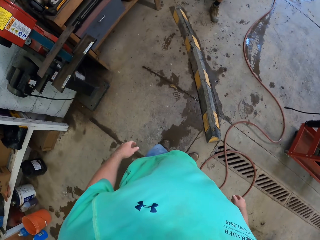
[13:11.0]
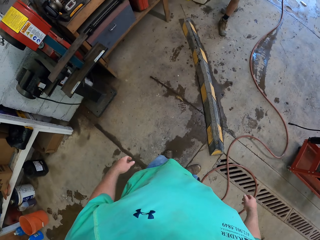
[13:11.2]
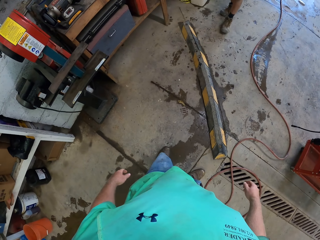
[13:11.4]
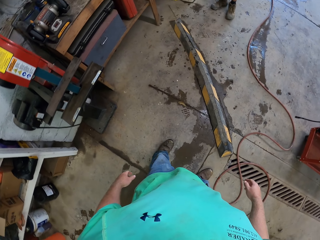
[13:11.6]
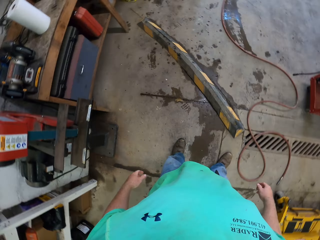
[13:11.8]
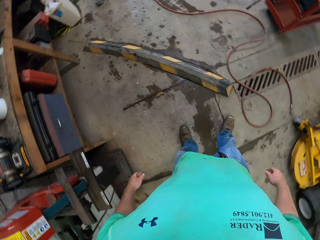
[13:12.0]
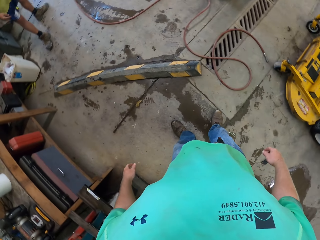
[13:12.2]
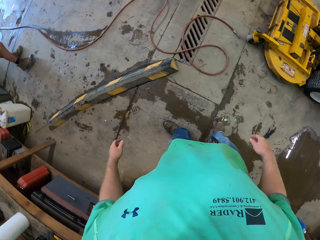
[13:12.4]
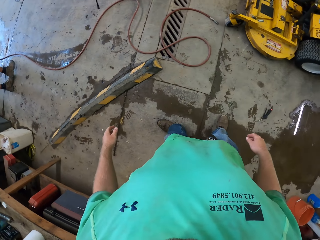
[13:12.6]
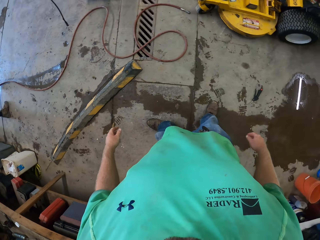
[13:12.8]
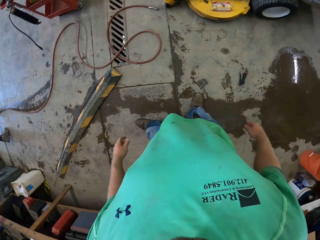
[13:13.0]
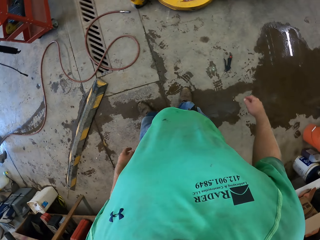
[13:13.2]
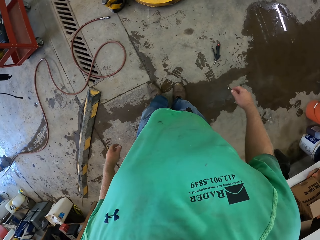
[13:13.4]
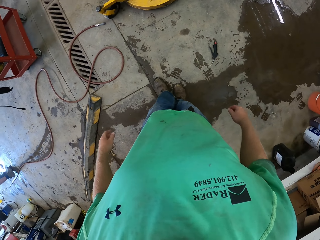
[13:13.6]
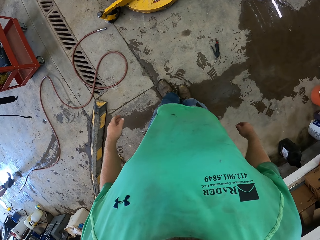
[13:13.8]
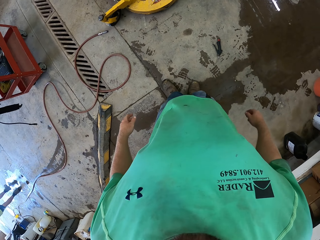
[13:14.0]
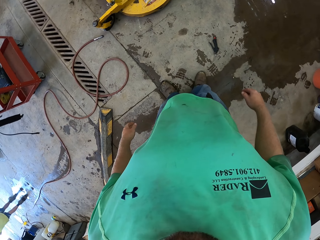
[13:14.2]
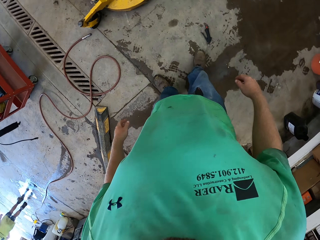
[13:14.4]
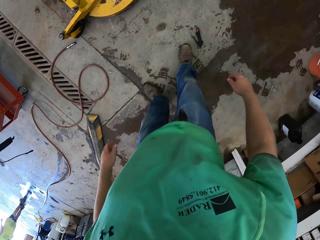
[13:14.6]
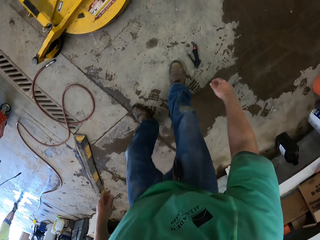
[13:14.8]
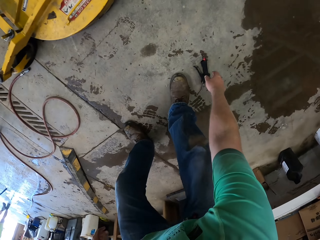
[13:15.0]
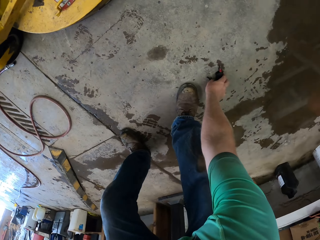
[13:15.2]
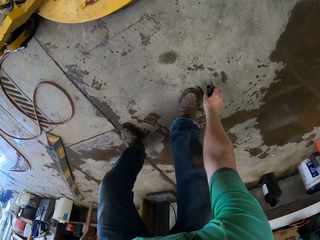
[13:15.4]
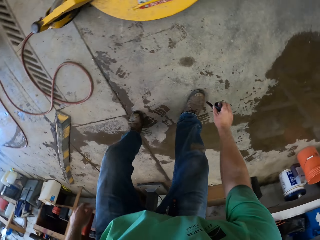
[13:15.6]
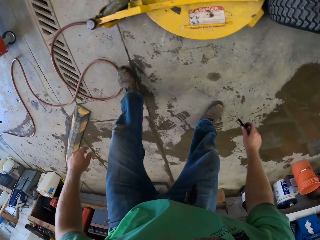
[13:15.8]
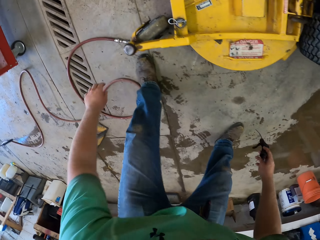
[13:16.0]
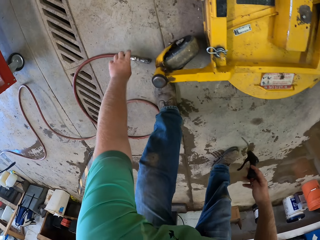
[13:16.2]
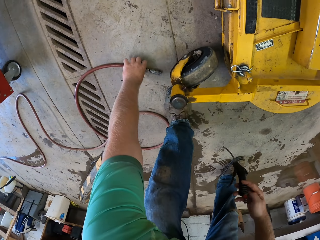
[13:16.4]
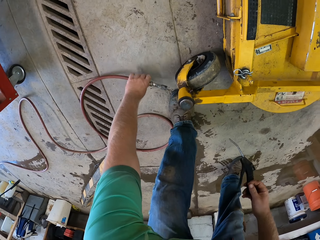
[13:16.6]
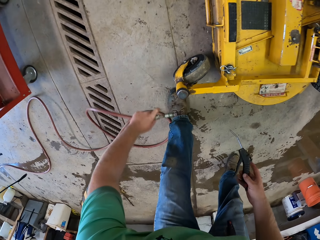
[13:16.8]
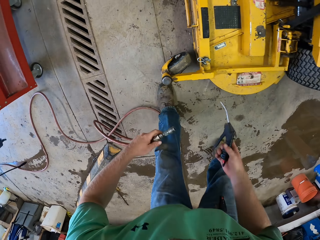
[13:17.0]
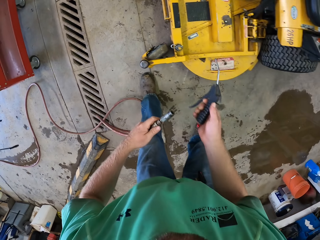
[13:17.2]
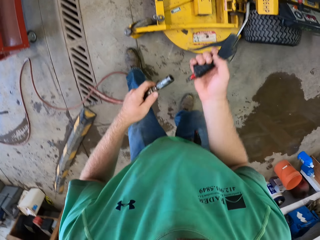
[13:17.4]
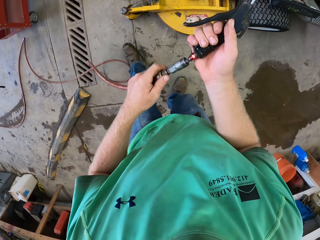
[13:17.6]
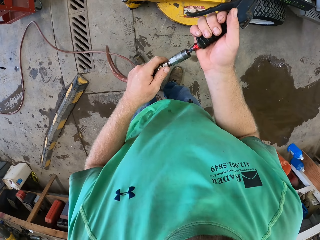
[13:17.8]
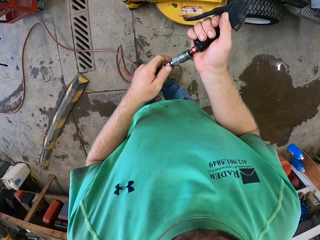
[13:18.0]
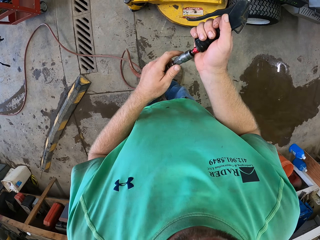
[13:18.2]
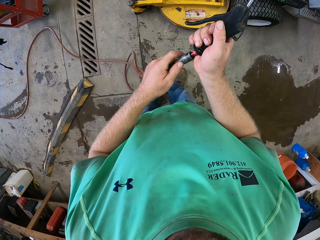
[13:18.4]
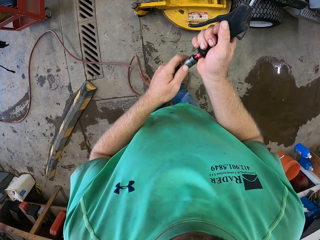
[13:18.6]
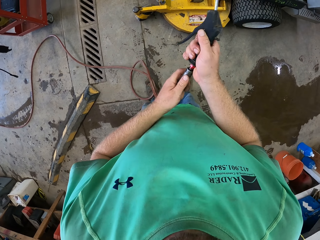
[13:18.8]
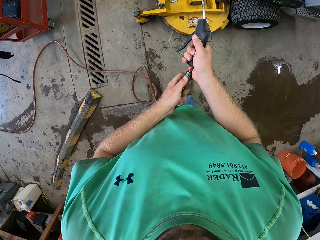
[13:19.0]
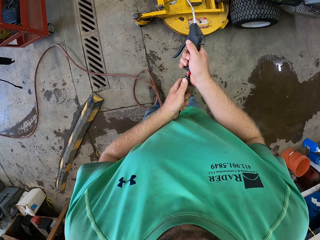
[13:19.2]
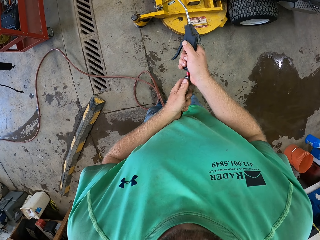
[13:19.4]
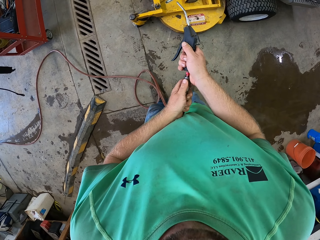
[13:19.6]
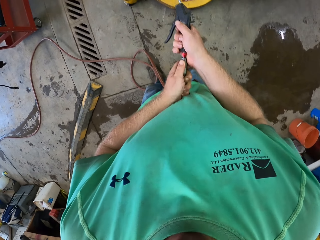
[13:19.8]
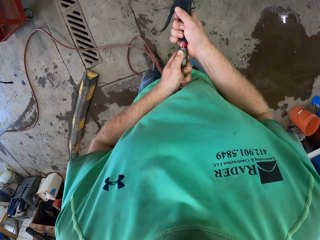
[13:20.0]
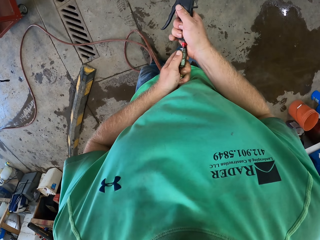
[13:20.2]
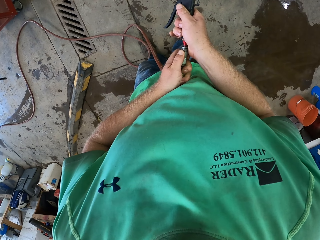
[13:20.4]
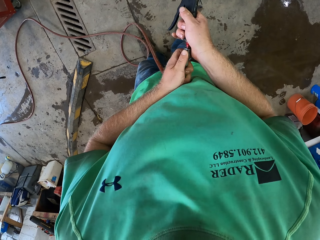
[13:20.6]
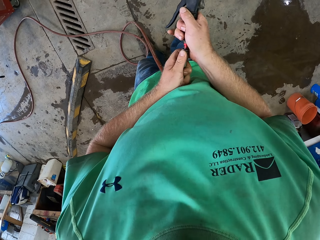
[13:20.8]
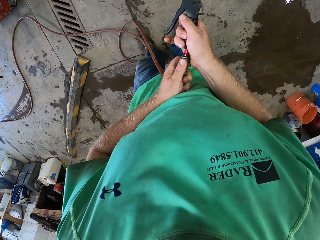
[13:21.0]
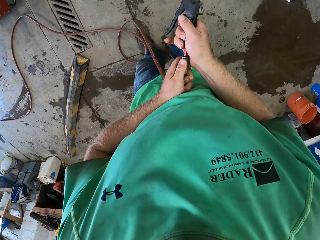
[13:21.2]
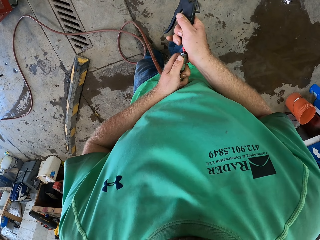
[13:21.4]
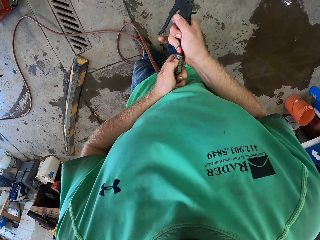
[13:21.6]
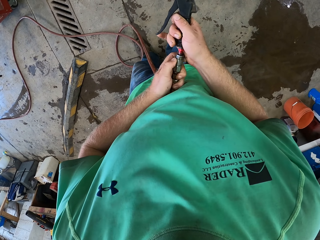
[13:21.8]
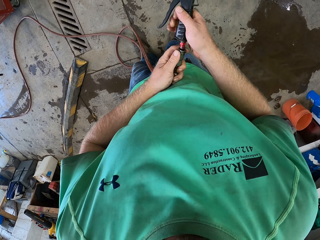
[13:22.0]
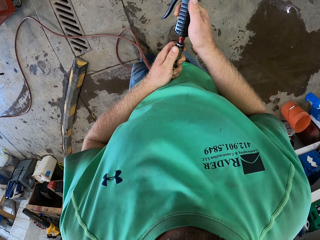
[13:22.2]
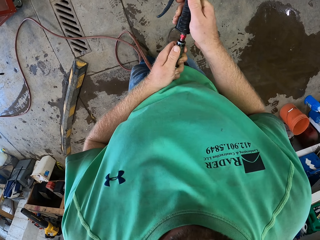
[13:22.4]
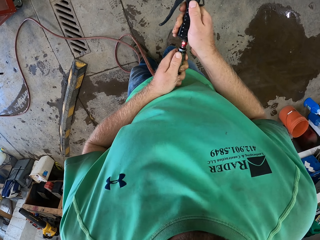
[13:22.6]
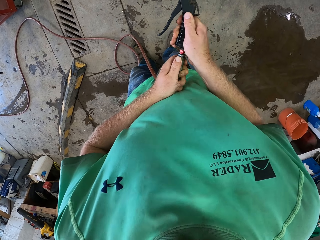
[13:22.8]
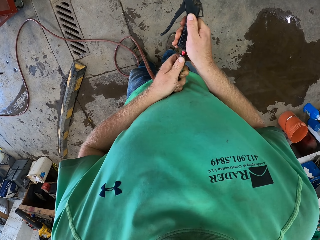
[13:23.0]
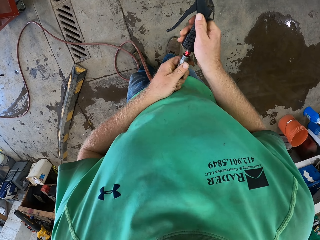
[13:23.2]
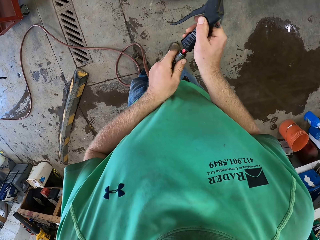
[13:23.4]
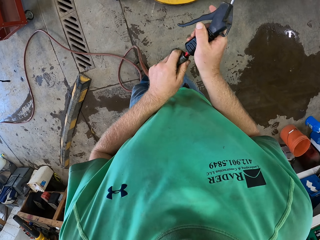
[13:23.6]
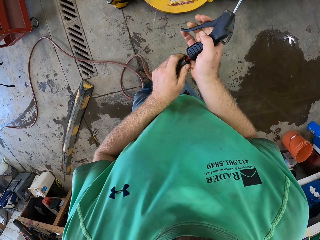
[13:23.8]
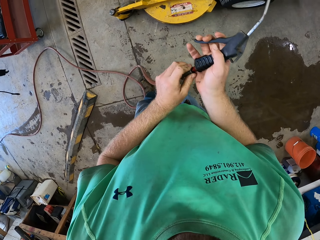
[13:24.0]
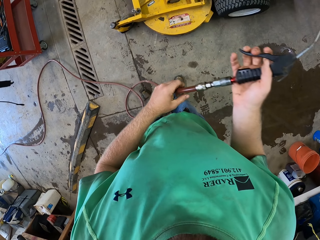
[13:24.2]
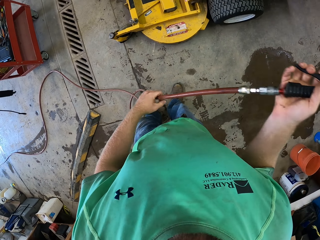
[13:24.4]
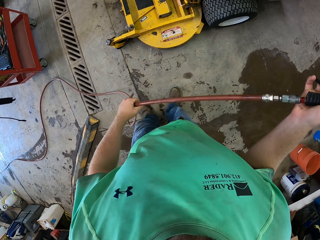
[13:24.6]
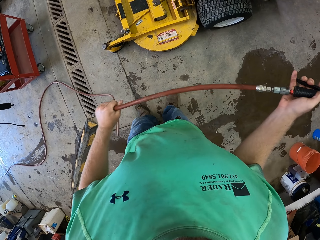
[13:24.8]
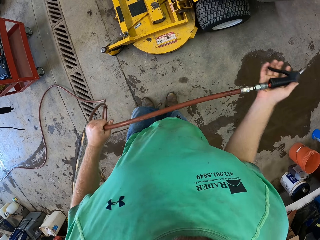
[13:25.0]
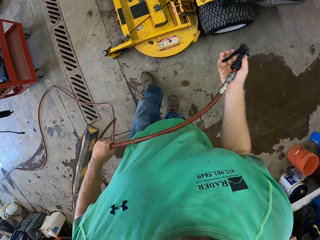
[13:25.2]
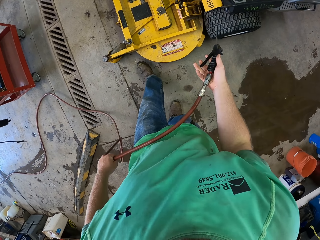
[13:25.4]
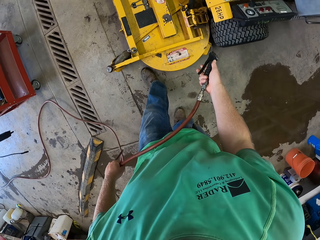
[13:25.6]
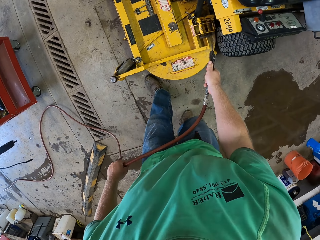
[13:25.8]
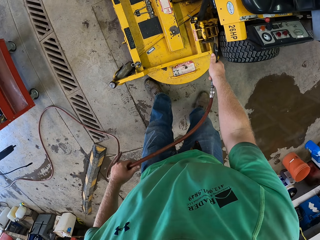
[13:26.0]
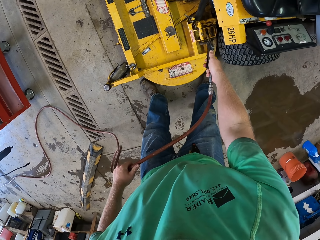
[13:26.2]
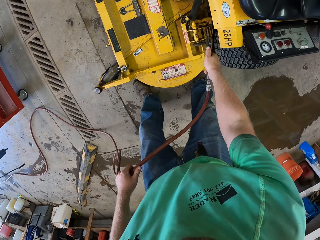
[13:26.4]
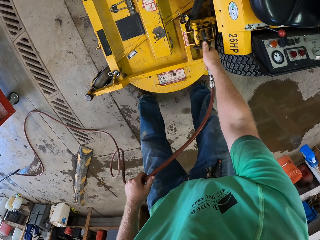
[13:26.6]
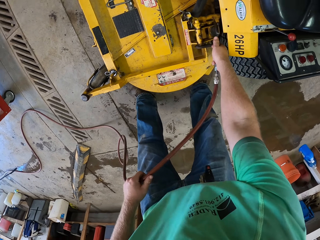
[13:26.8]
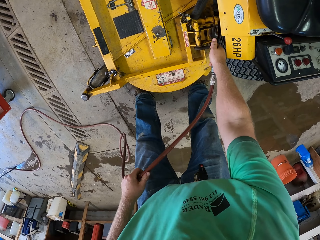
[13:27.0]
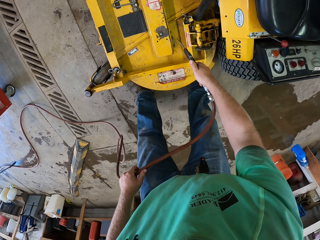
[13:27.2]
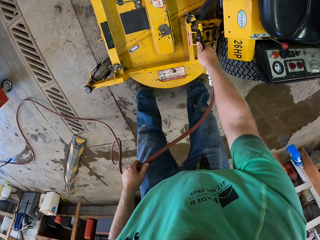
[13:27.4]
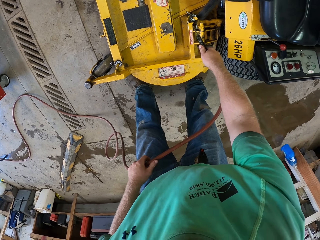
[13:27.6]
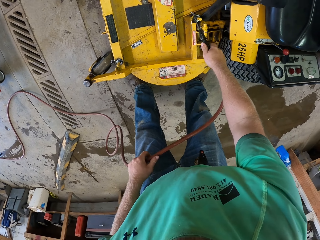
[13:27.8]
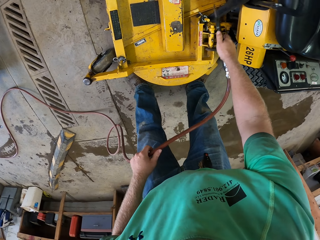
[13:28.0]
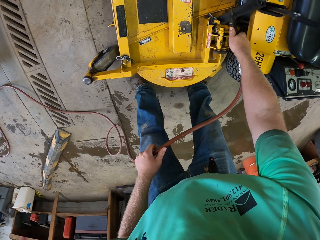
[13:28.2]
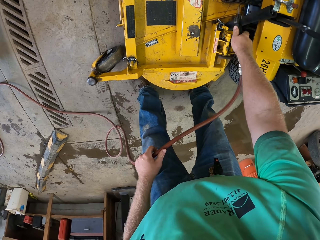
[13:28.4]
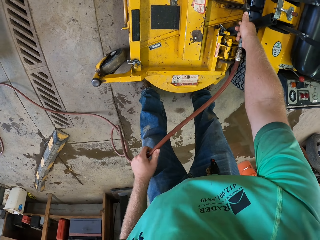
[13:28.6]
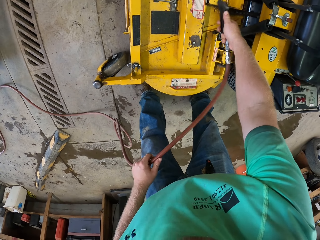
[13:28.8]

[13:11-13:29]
The camera wearer picks up a spray gun or grease gun on the floor with his right hand. He picks up the hose or grease pipe on the floor with his left hand. He attaches the spray gun to the hose with his hands. He fits the grease pipe. He stretches the grease gun. He sprays the machine with the spray gun in his right hand. He points the grease gun into something.

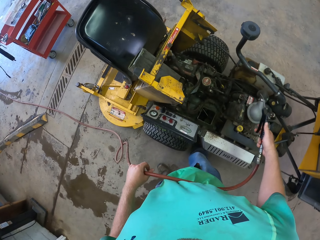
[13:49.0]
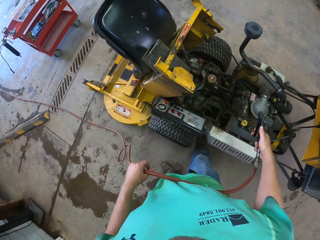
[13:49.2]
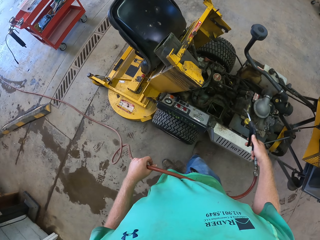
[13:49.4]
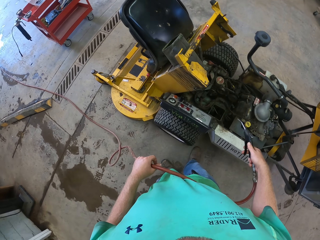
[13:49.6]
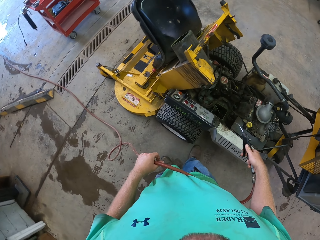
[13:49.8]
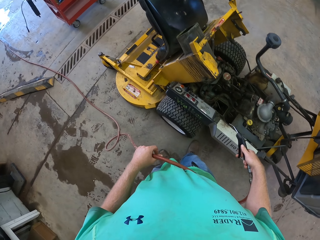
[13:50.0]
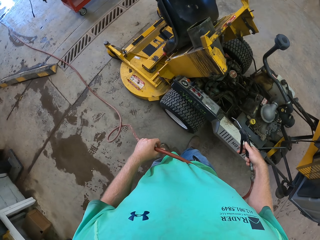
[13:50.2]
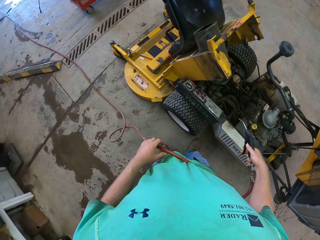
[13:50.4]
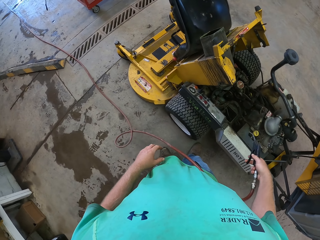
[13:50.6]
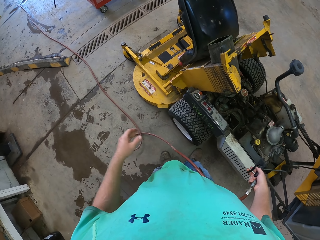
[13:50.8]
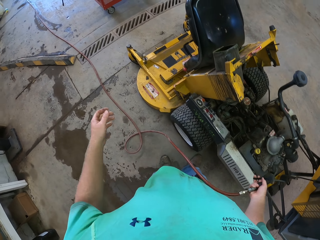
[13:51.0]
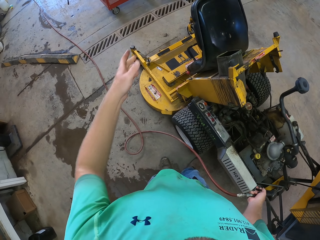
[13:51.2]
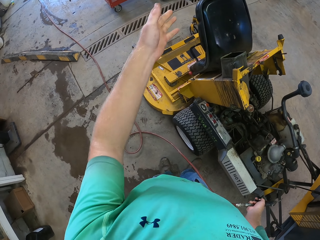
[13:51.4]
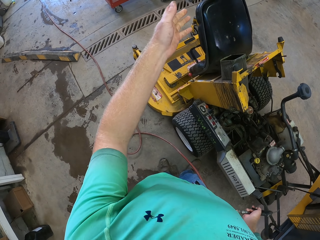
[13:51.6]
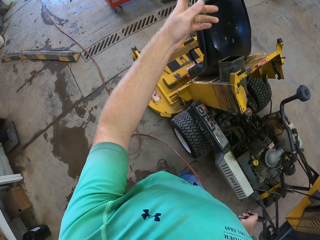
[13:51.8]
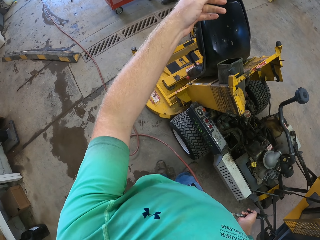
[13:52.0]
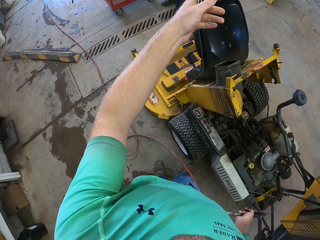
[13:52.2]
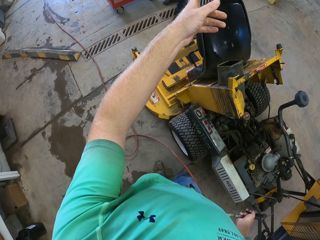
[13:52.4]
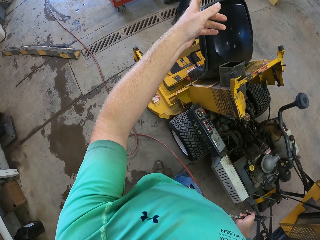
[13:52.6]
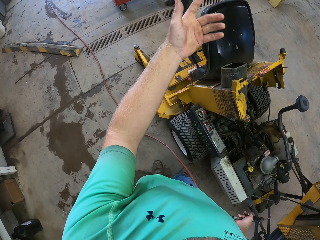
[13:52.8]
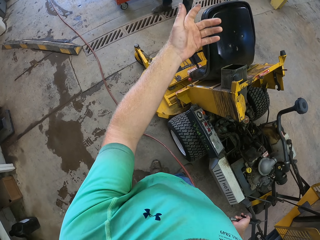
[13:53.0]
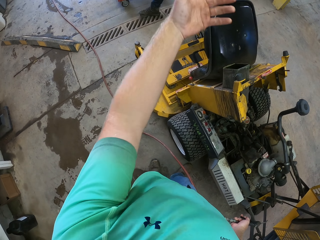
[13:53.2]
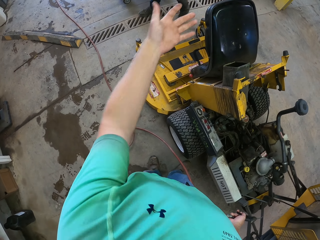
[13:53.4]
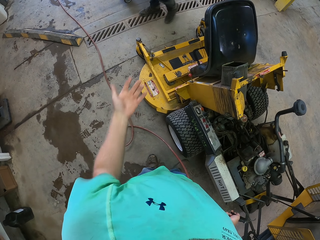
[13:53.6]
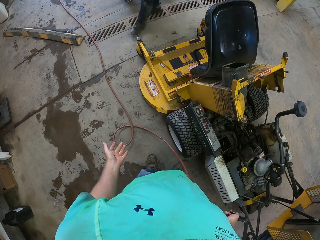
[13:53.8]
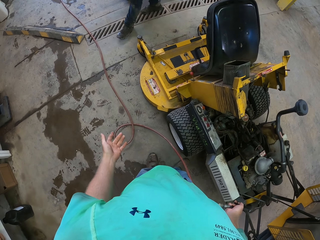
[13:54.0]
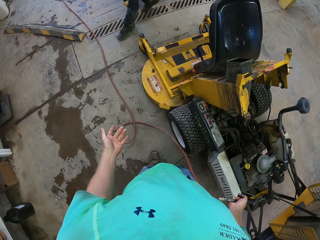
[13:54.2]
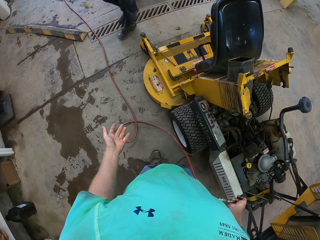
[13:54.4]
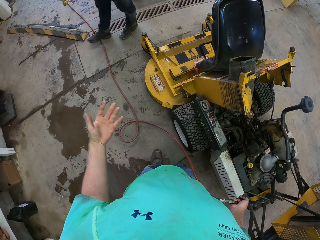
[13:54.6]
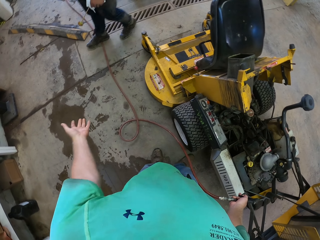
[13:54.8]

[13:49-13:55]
The camera wearer moves his hand. He converses with a man.
